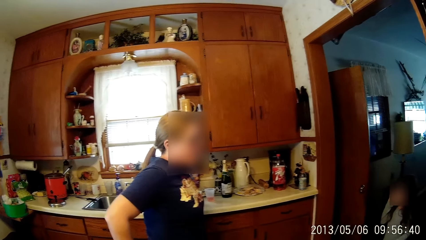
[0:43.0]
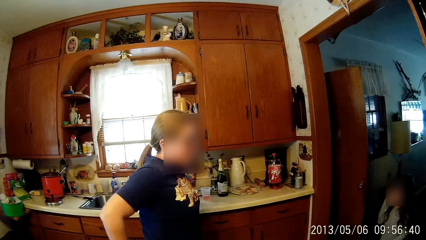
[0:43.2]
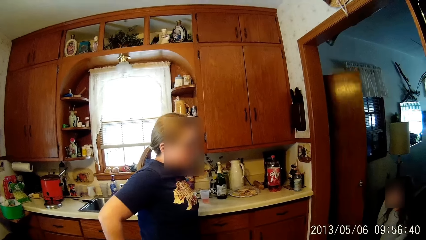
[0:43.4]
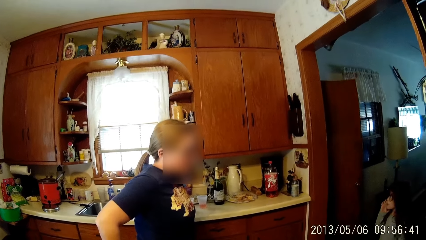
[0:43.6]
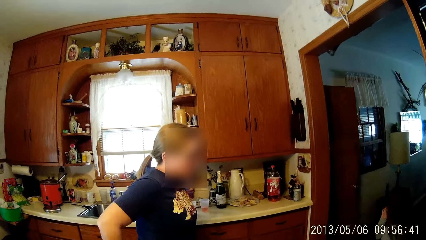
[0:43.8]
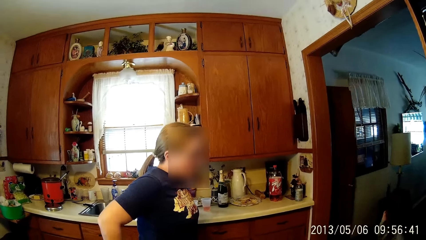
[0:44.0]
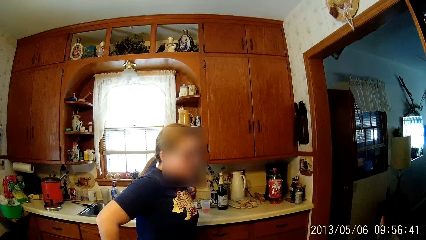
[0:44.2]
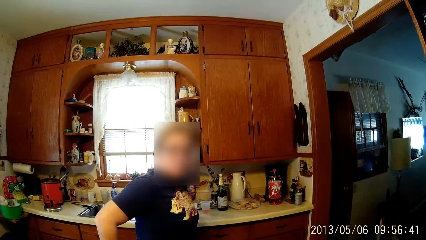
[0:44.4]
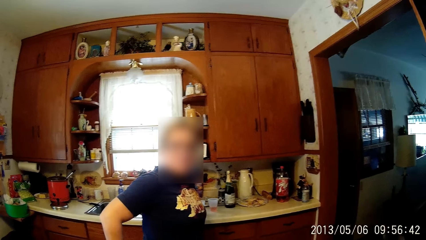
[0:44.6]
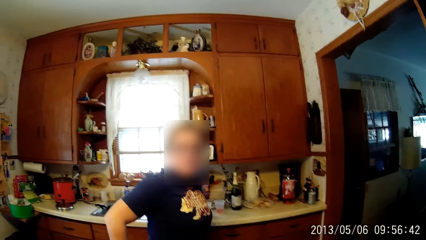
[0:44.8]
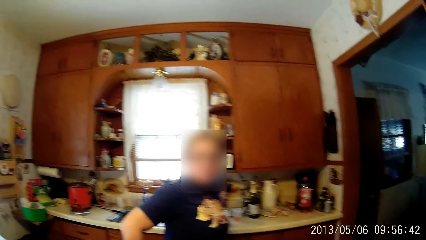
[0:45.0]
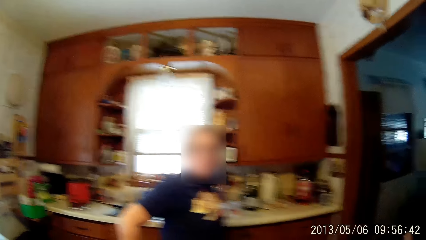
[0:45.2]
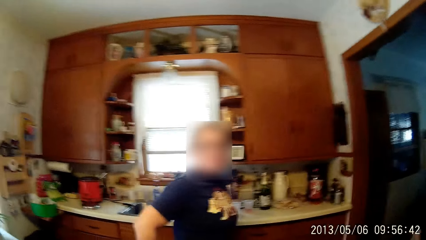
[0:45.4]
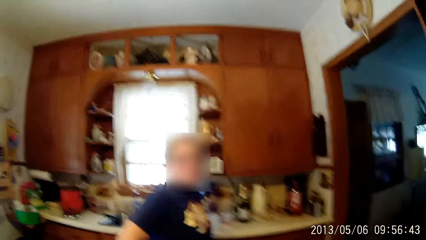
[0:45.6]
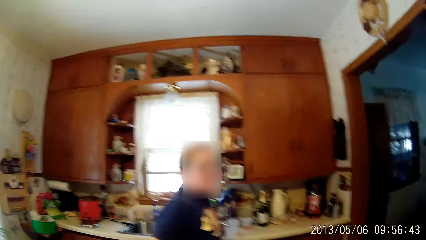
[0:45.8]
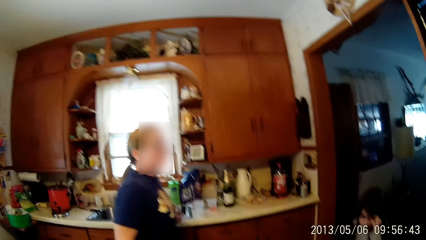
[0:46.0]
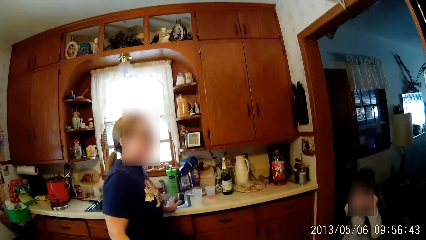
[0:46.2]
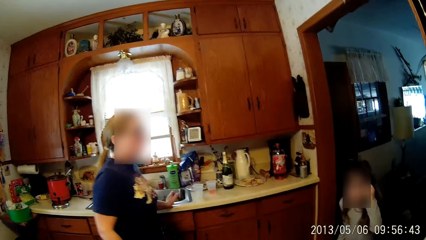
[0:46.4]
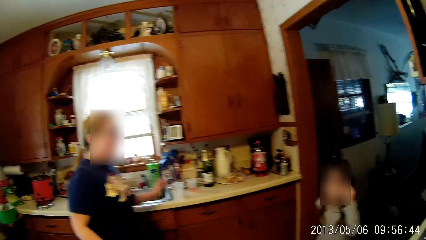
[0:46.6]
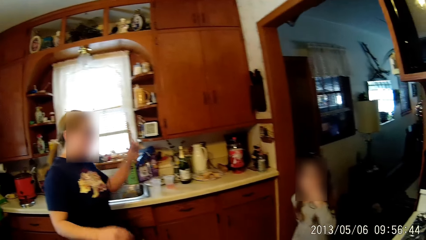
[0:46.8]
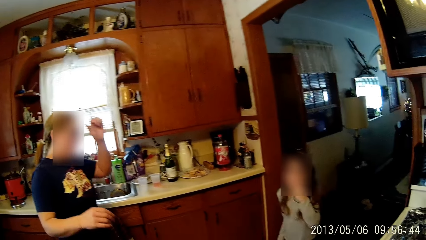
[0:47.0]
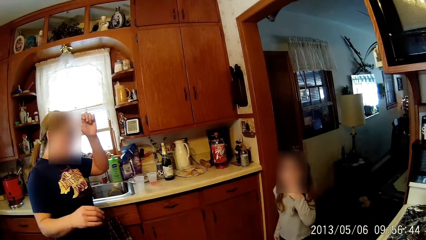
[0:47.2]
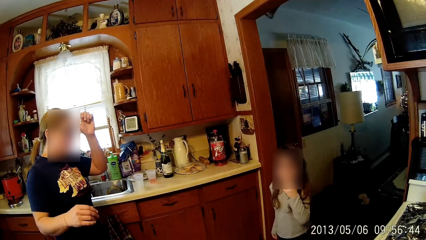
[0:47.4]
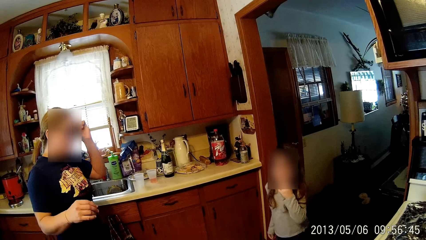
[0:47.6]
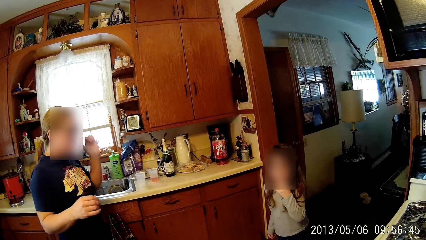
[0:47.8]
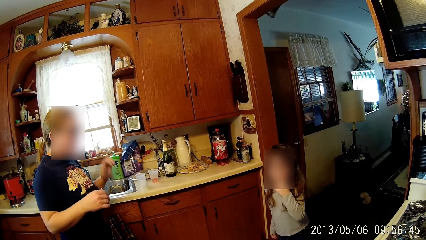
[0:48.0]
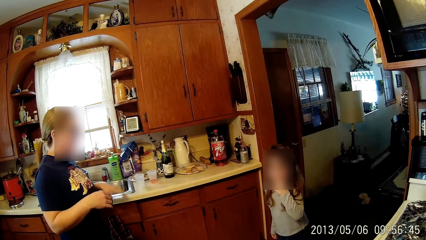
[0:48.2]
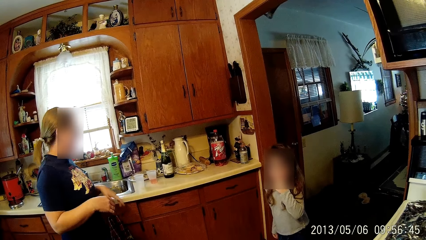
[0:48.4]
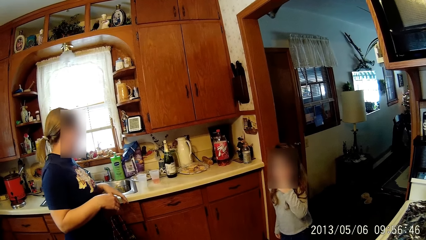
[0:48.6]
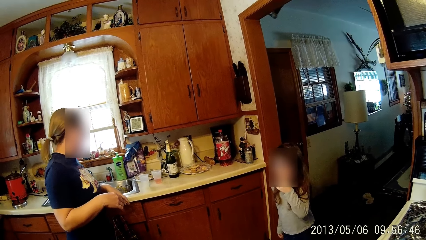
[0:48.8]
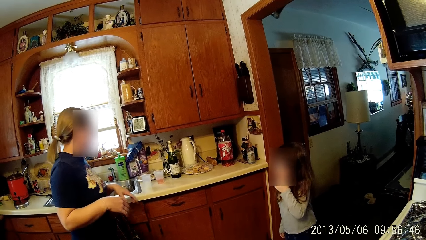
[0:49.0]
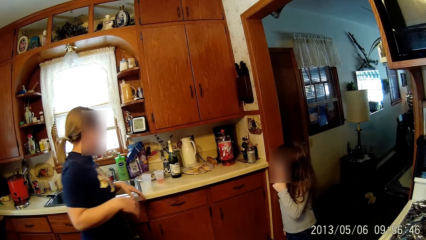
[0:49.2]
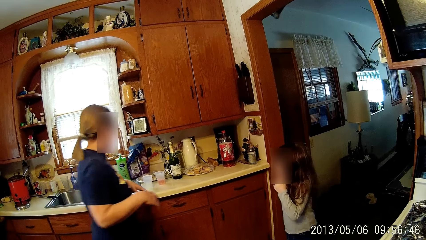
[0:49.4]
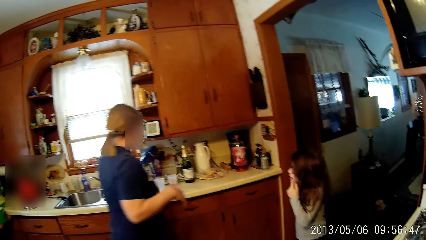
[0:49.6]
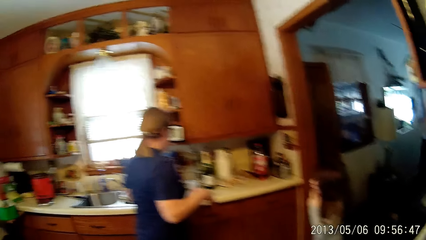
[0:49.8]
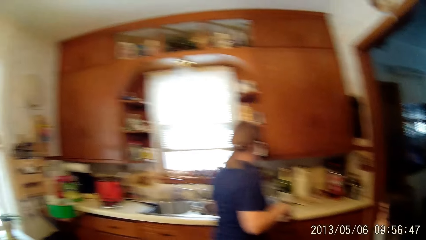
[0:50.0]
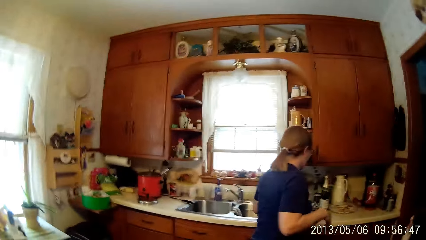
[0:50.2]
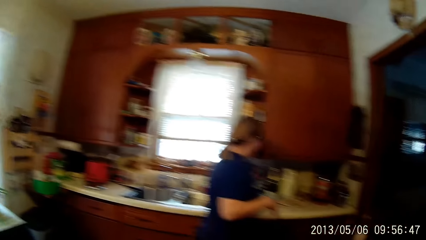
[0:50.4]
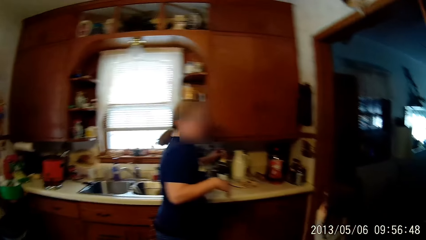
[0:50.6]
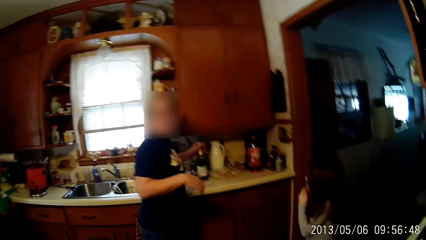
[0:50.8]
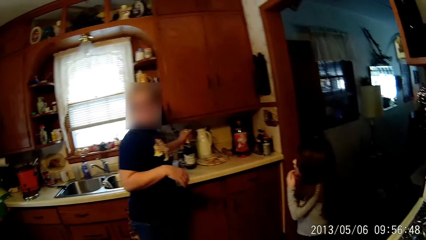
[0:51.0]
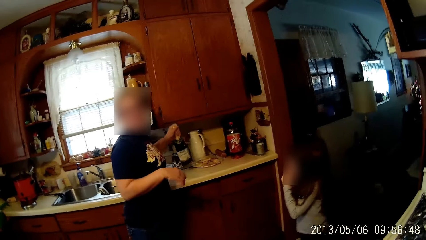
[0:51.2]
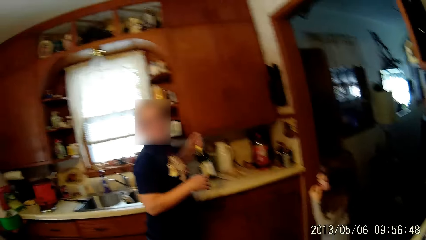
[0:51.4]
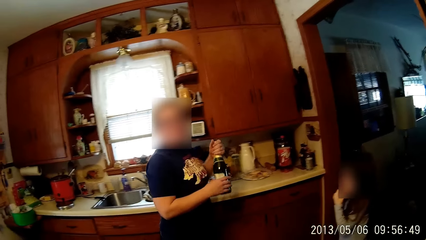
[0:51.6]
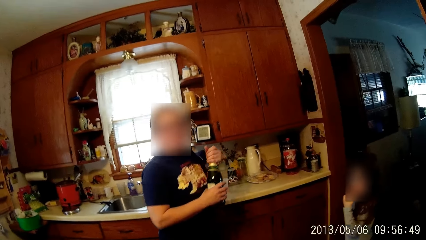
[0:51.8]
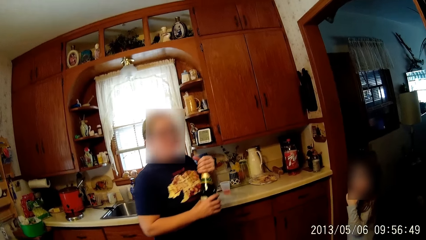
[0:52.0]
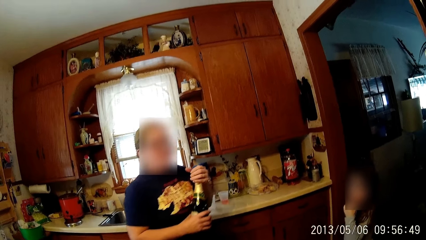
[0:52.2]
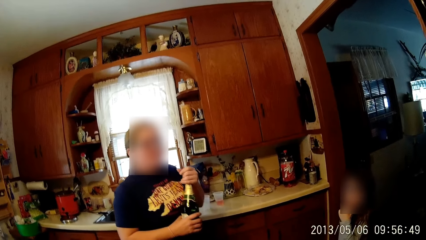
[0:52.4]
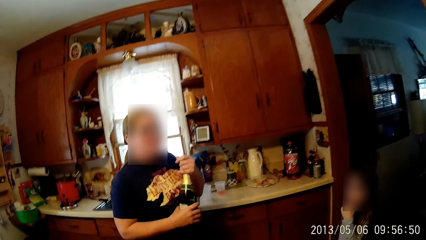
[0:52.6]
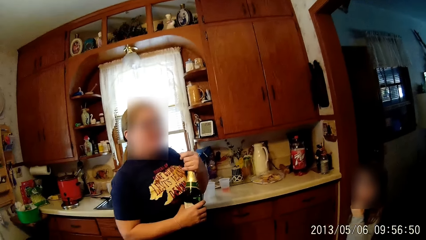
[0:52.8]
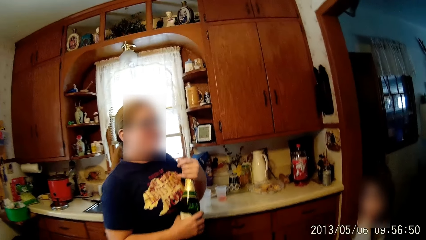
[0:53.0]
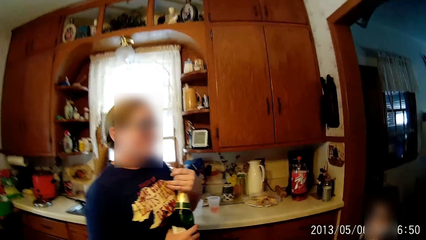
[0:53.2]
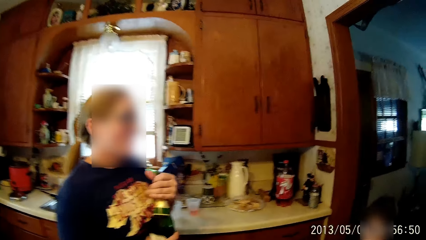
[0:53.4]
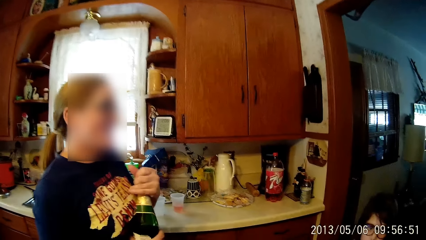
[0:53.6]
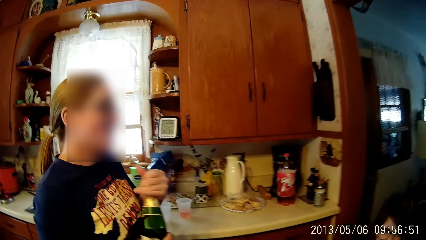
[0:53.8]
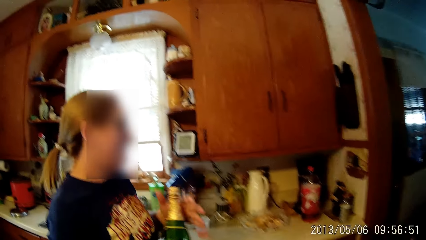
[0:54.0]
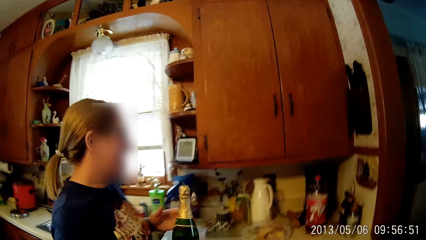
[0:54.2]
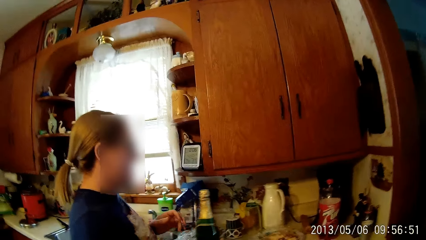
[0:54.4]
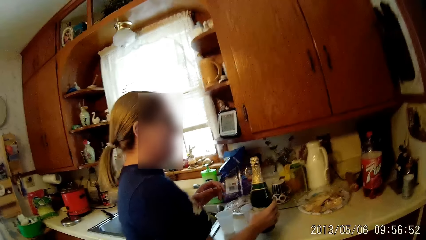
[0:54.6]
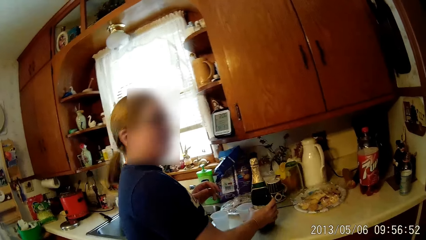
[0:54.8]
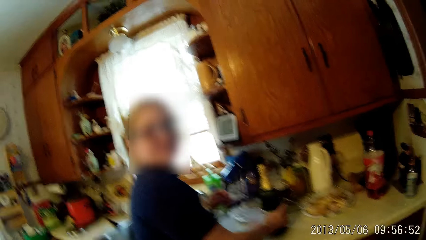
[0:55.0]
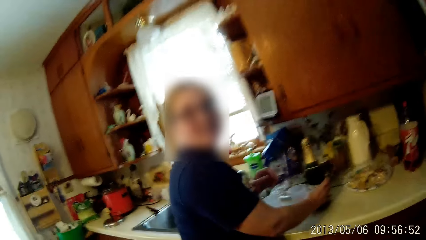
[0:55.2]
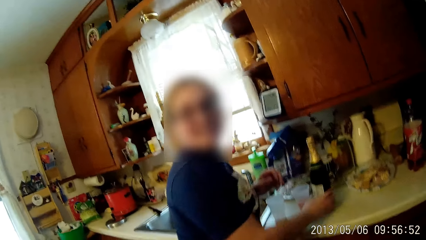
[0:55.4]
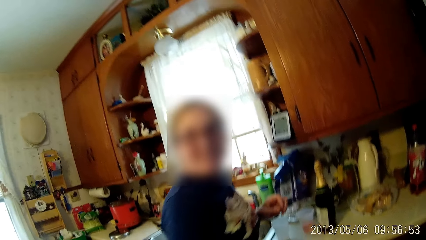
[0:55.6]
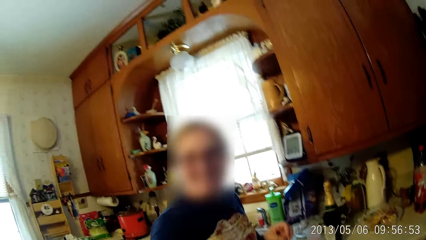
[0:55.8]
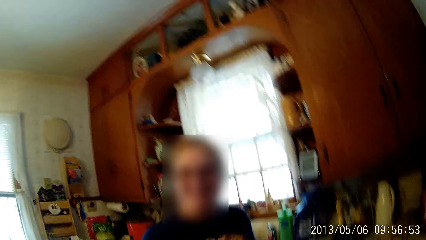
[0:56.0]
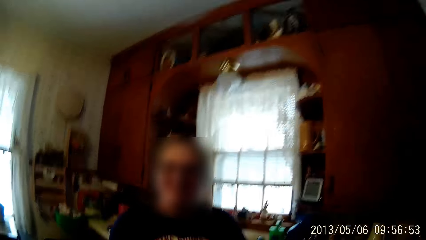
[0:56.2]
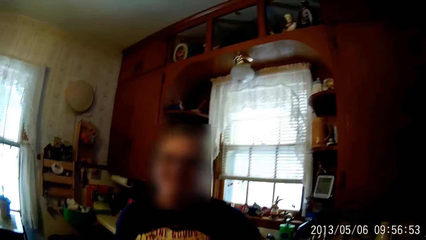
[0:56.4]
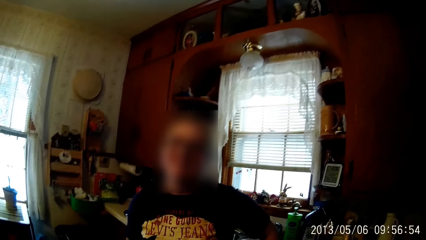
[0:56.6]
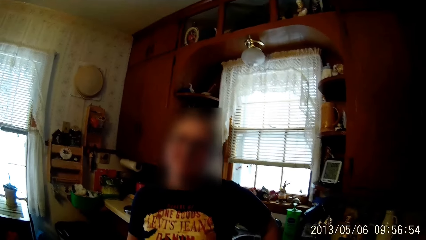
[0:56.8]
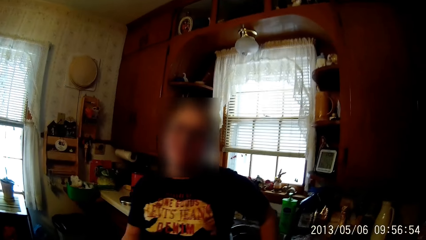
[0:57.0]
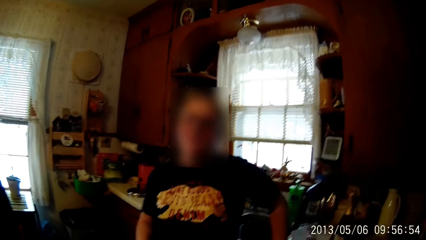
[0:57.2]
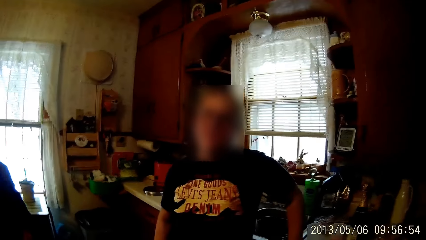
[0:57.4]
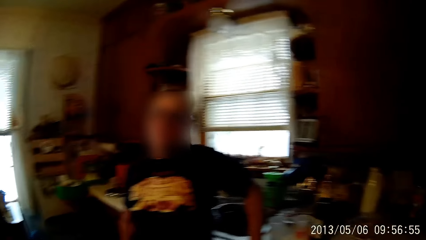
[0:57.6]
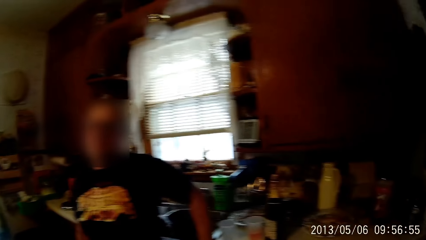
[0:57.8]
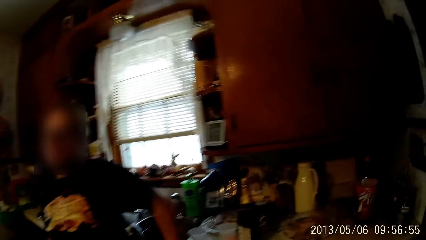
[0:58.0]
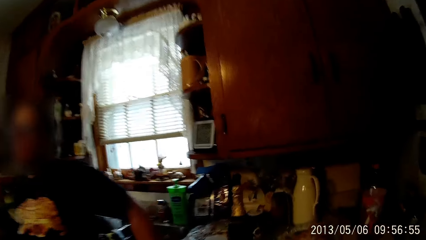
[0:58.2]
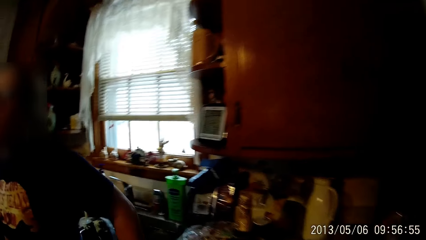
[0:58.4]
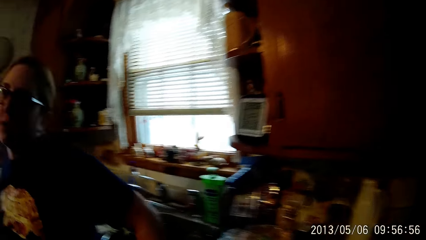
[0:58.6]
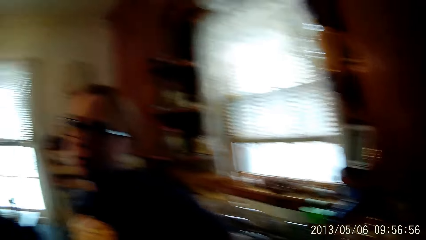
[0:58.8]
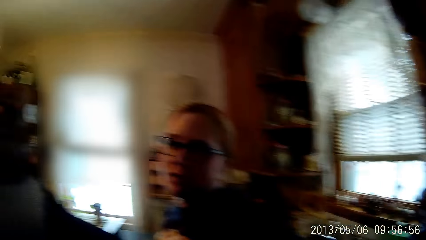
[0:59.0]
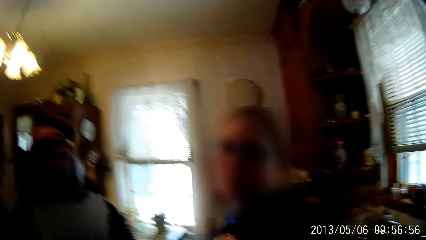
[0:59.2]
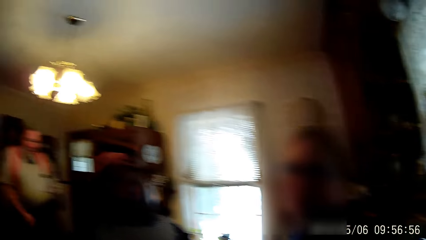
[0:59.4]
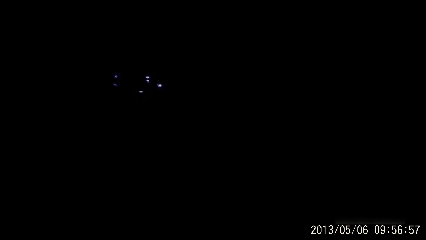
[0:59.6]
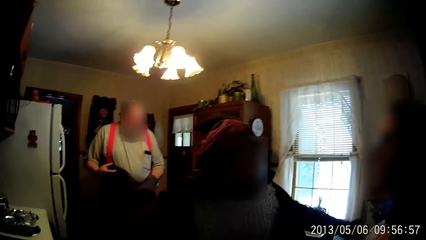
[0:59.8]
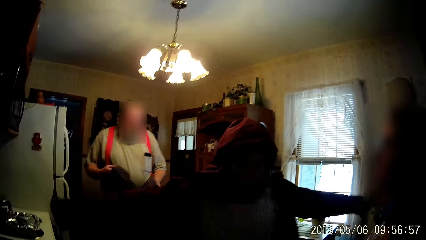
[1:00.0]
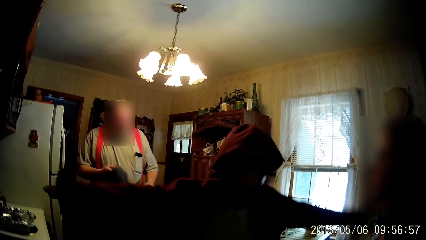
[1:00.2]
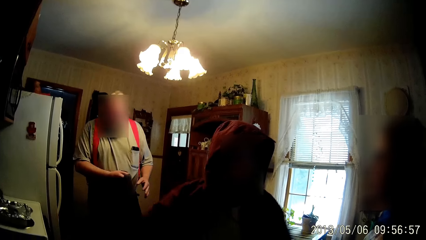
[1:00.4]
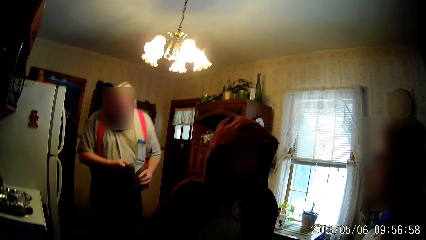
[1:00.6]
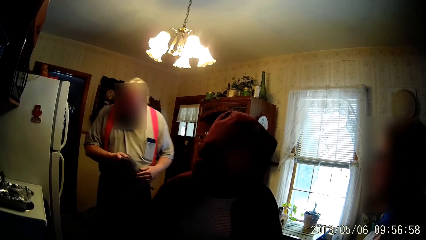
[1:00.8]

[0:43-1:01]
The child moves her left hand from her hair across her face. A woman wipes her face with the thumb of her left hand. The woman grabs a wine bottle from the kitchen counter with her left hand. The woman holds the wine bottle with both hands. The woman twists her left hand around the top of the wine bottle. The woman drops the wine bottle onto the kitchen counter with her right hand. The woman leans on the kitchen counter. A man arranges a coat in both hands. Another woman wears a hoodie with both hands.
